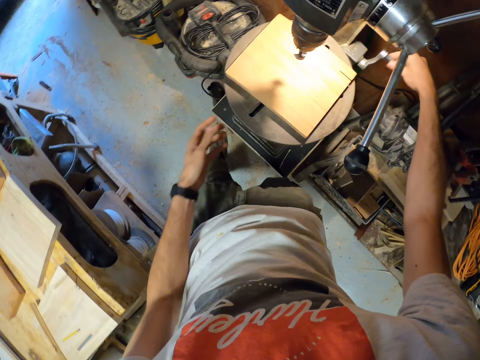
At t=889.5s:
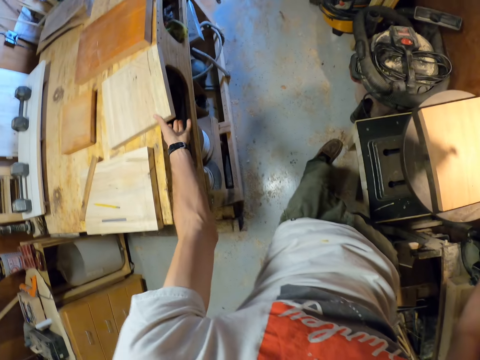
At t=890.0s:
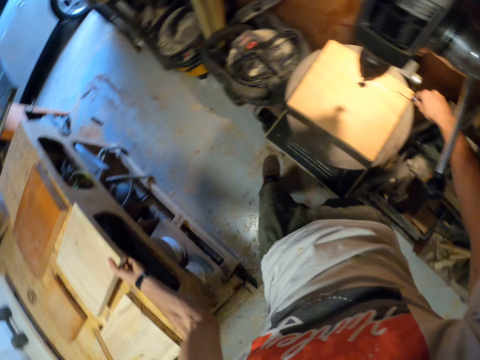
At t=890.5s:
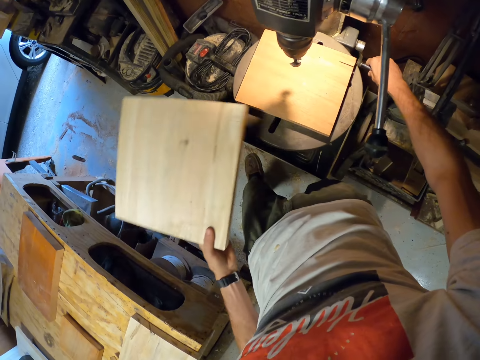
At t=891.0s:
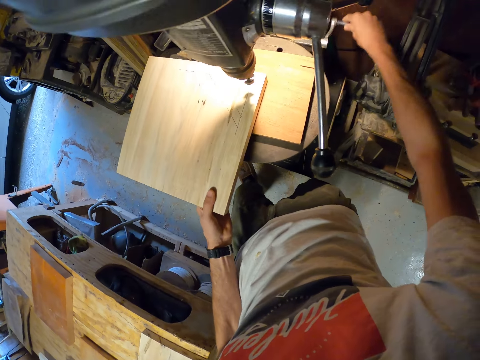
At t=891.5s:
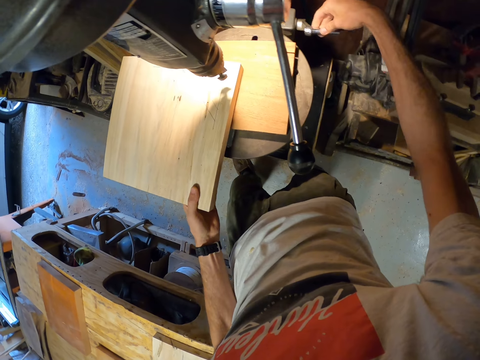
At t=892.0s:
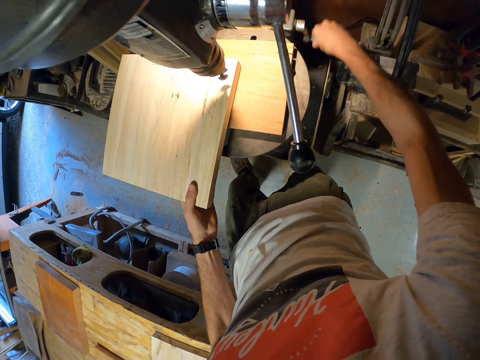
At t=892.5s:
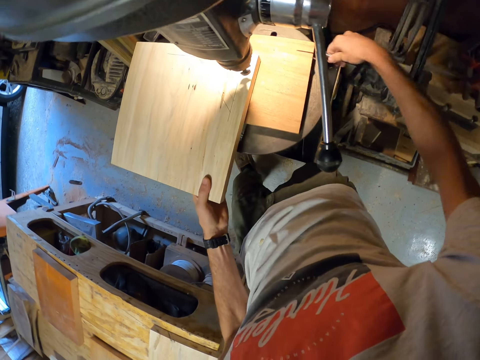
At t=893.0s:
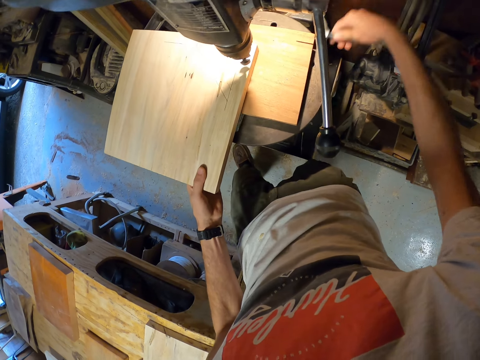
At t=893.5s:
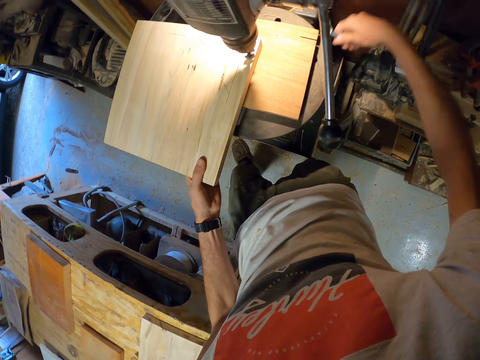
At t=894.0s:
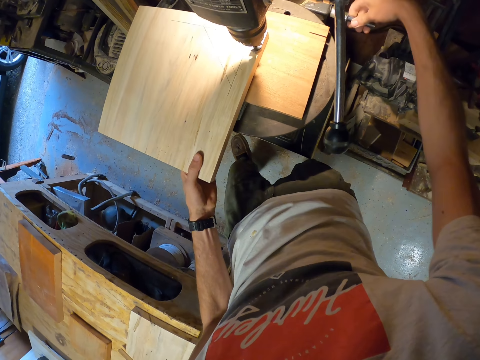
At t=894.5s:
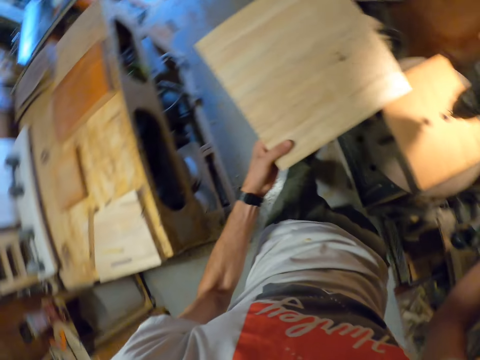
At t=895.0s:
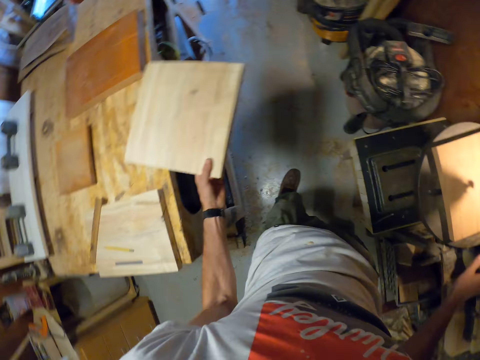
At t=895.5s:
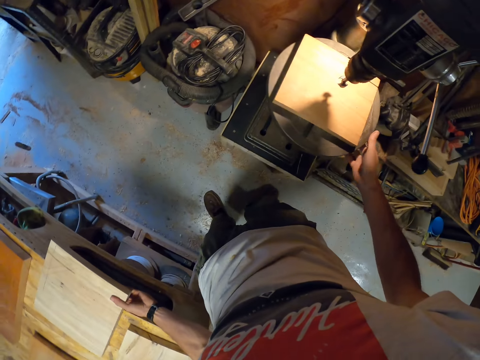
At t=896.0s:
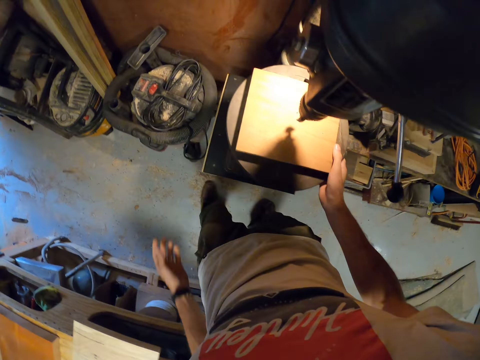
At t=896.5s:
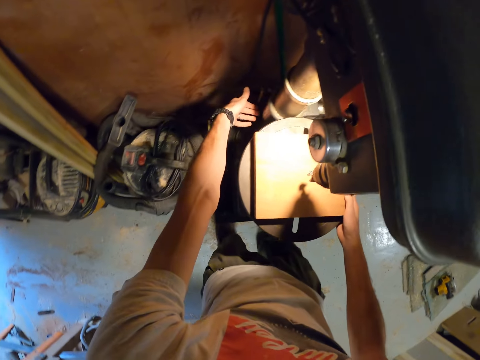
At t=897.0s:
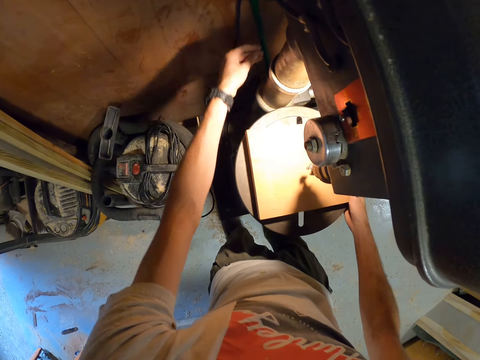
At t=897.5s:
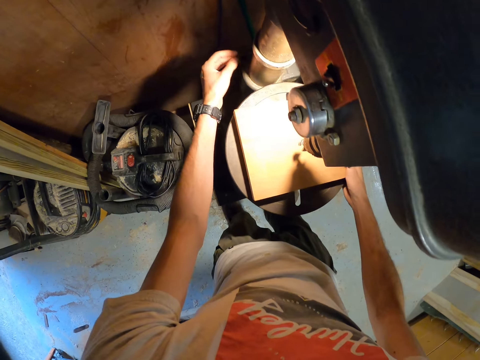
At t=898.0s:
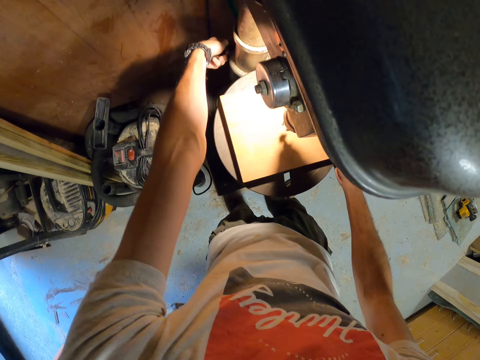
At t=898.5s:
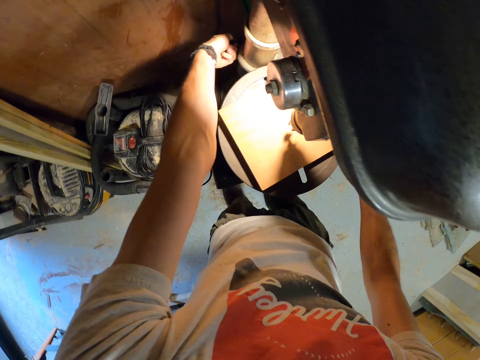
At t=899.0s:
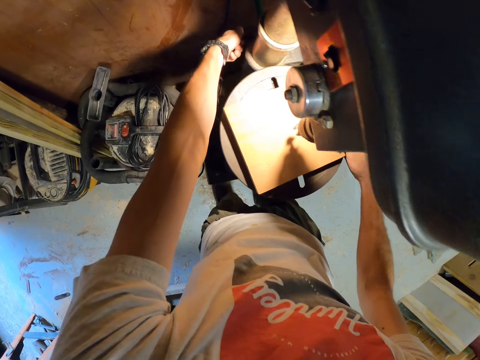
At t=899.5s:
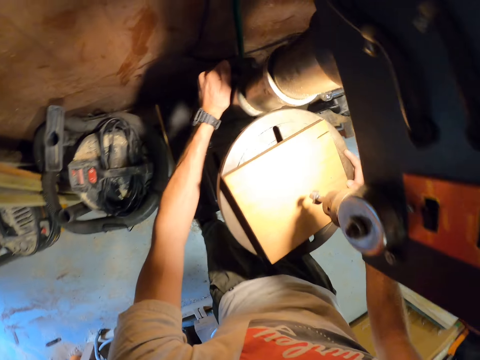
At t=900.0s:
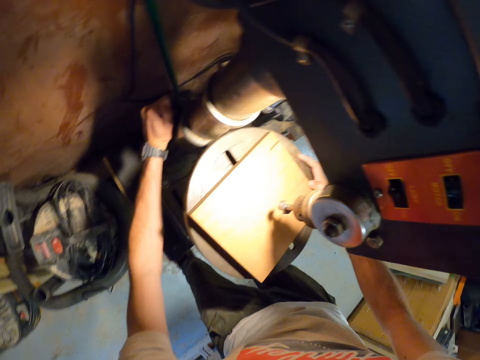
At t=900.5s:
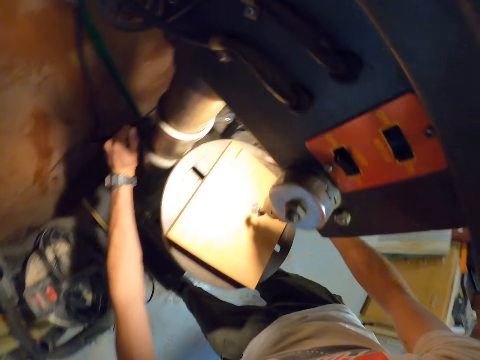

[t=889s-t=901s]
The camera wearer takes the piece of wood or block of wood from the work bench with his left hand. He places the piece of wood on the third piece of wood on the drill table of the bench drill press with his left hand. He winds the bench drill press table locking clamp with his right hand. He removes the block of wood from the pillar drill machine. He drops the piece of wood on the work bench with his left hand. He fastens the table clamp. He adjusts the cord behind the bench drill press with his left hand.

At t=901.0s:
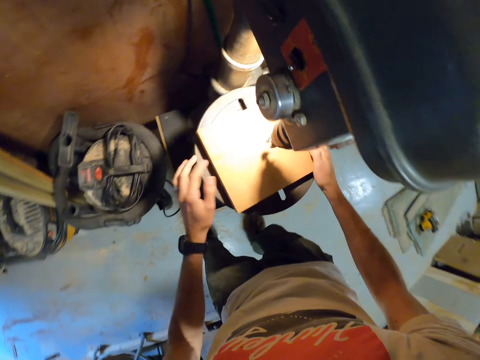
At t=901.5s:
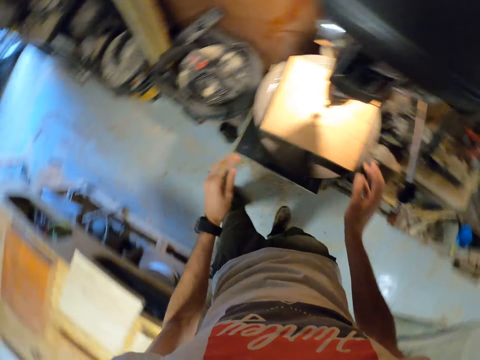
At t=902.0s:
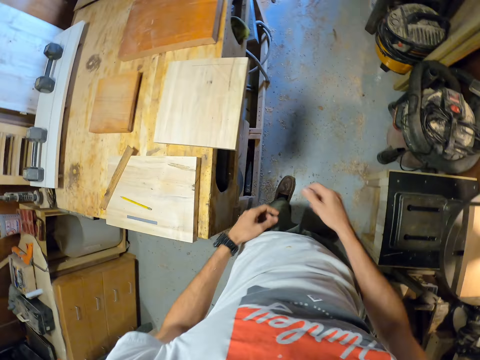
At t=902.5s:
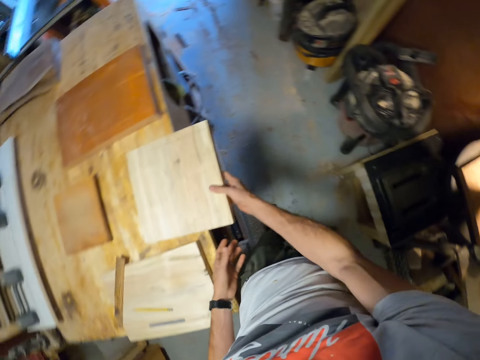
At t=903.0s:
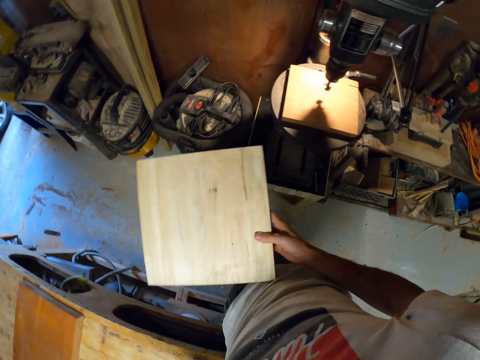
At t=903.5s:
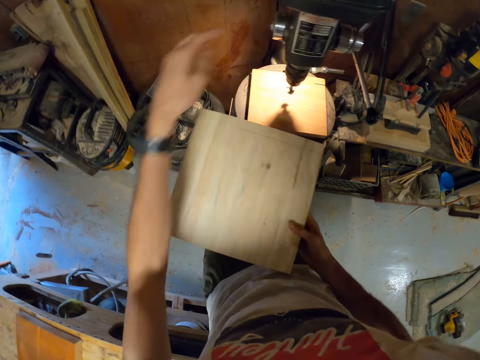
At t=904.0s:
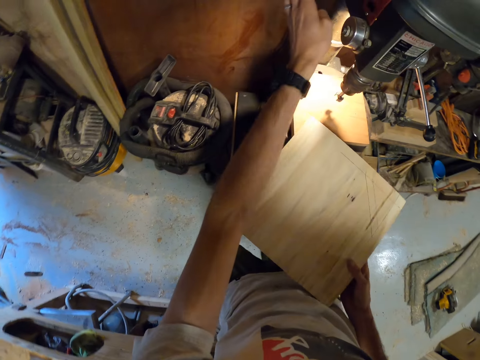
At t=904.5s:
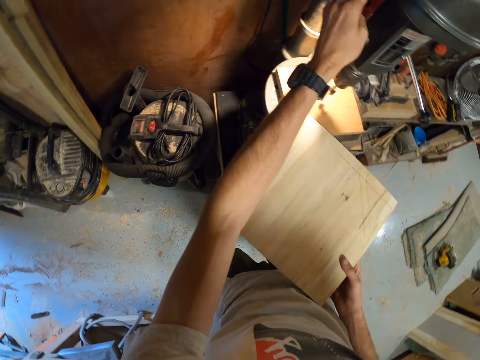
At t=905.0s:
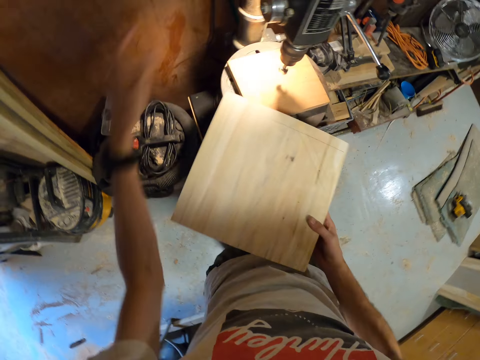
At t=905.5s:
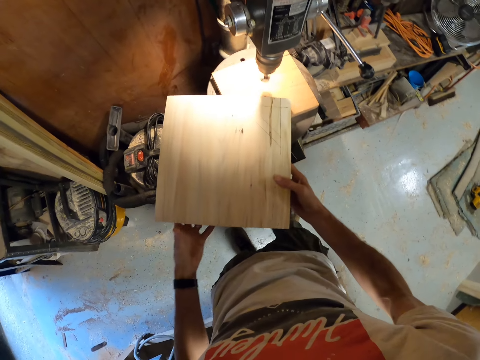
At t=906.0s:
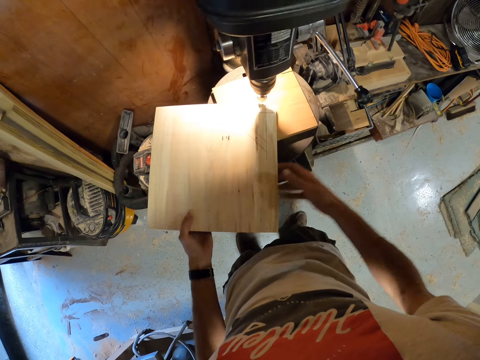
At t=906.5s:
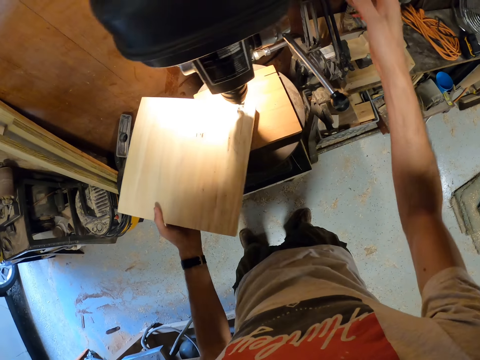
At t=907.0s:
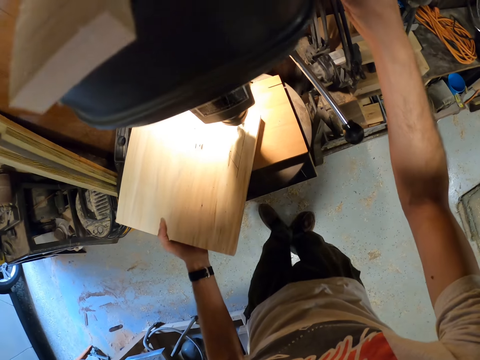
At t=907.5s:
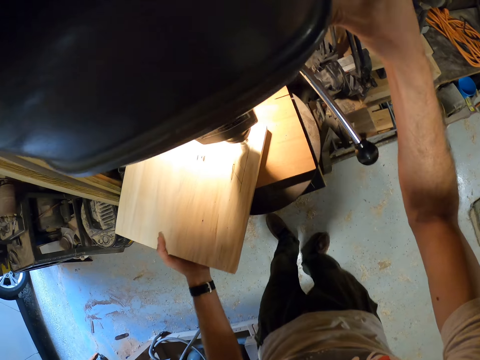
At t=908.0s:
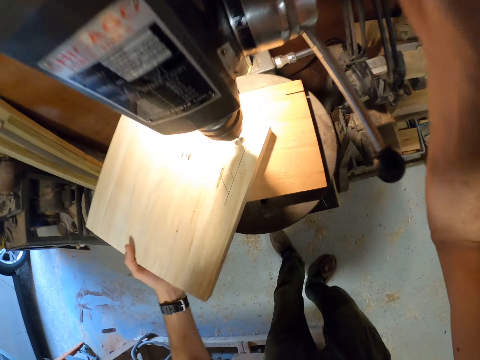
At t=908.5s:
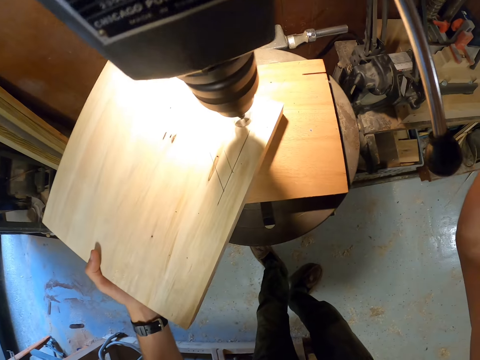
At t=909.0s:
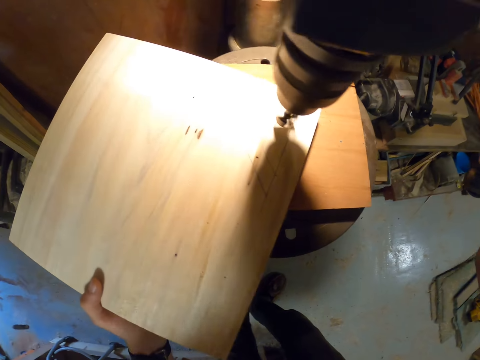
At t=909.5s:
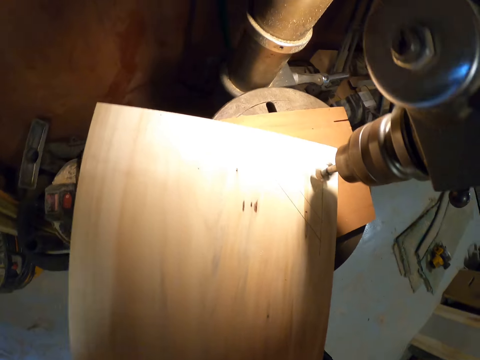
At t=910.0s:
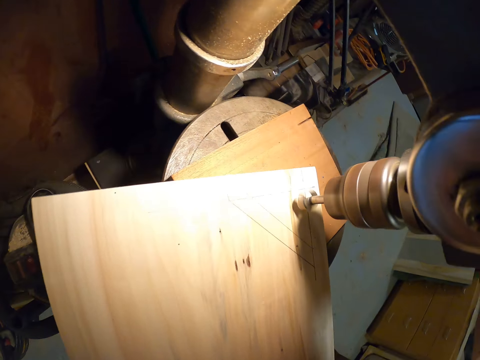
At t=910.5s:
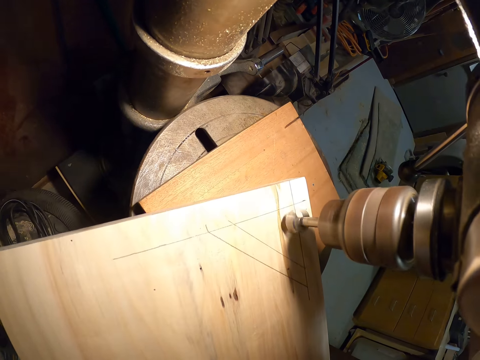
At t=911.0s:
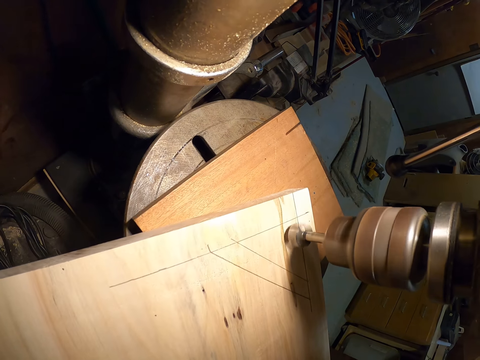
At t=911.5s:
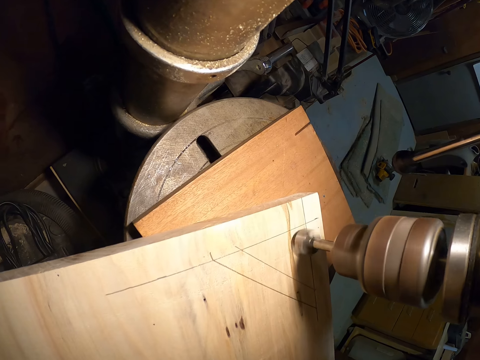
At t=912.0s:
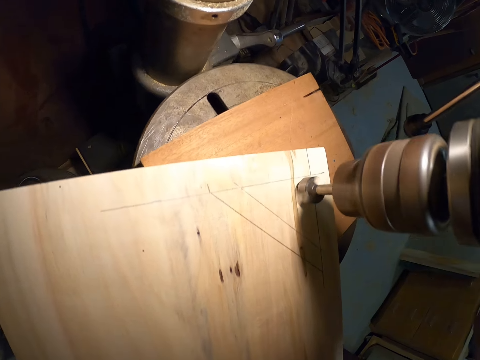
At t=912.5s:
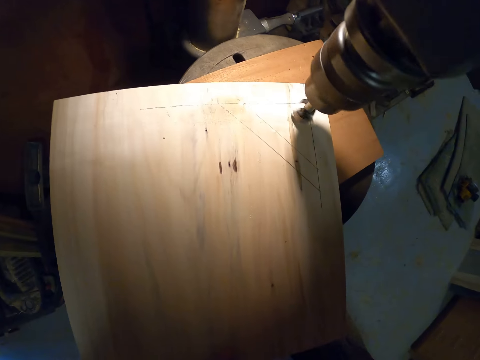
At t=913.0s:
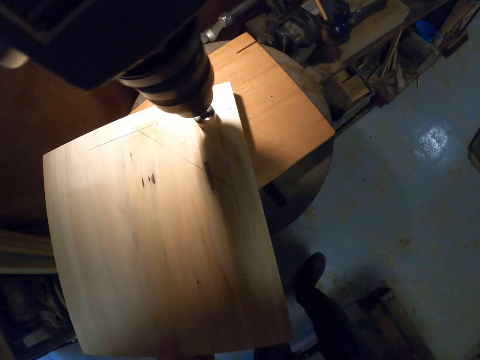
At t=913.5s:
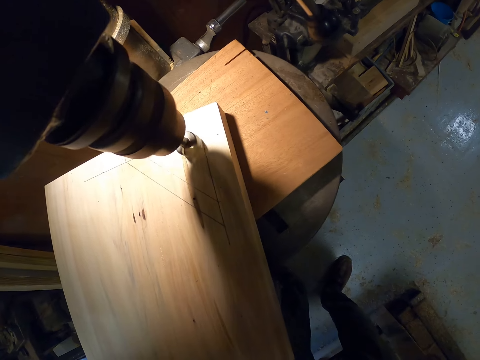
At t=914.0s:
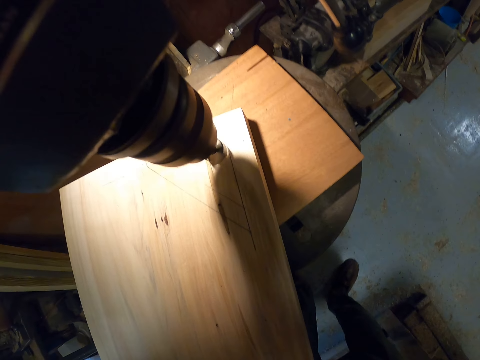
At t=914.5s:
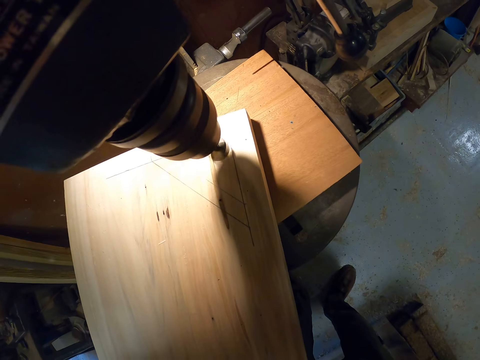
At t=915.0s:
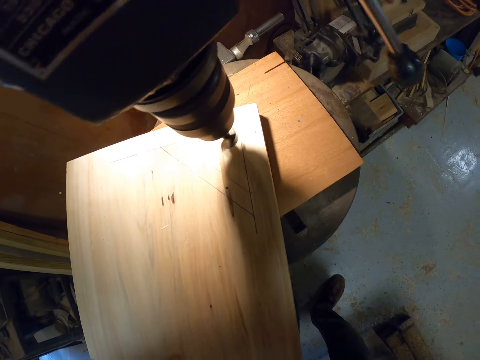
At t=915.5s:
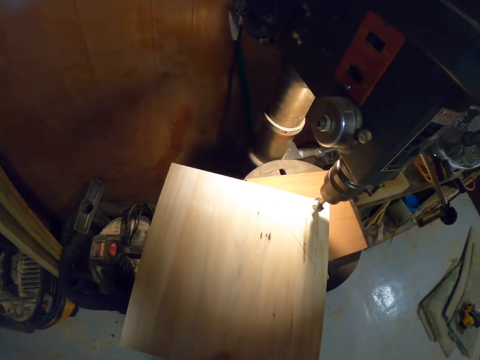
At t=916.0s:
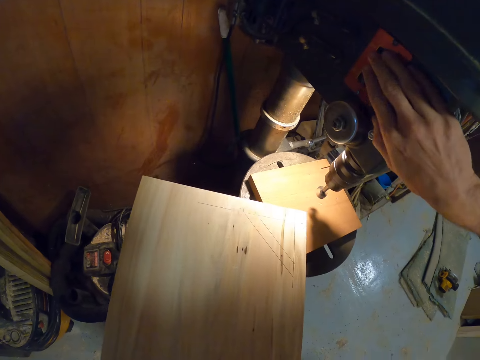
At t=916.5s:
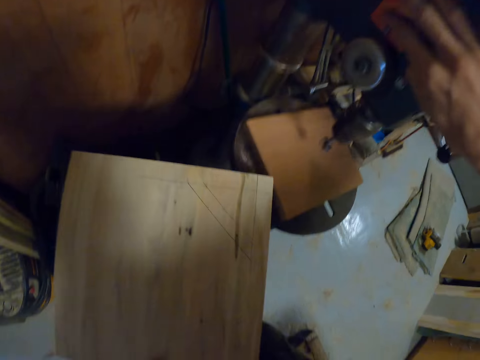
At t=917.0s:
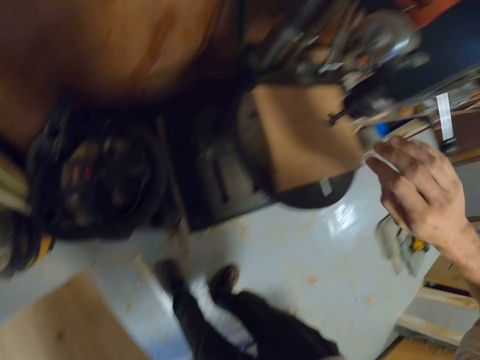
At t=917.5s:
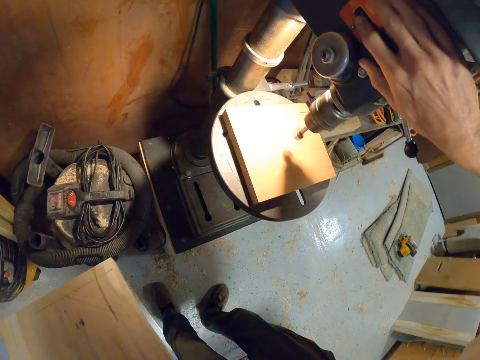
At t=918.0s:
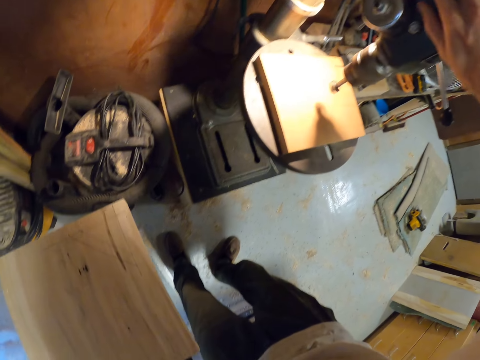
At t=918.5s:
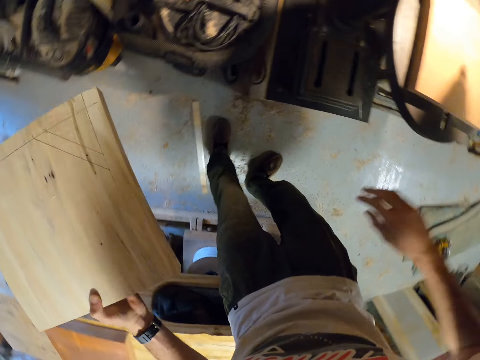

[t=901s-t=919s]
The camera wearer holds the work table. He takes the piece of wood or block of wood from the work bench with his right hand. He switches on the bench drill press or pillar drill machine with his left hand. He places the piece of wood on the third piece of wood on the drill table on the bench drill press with his left hand. He turns on the pillar drill machine. He touches the top of the bench drill press with his right hand. He drills the block of wood. He removes the block of wood. He switches off the LED light in the bench drill press with his right hand. He switches off the bench drill press with his right hand. He switches on the LED light in the bench drill press with his right hand.
